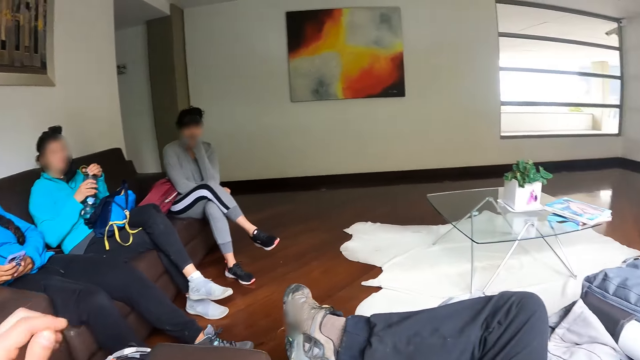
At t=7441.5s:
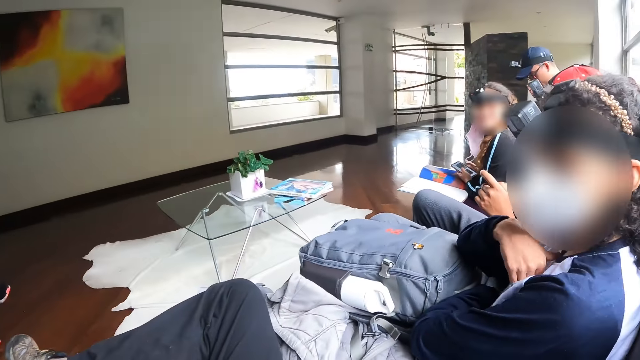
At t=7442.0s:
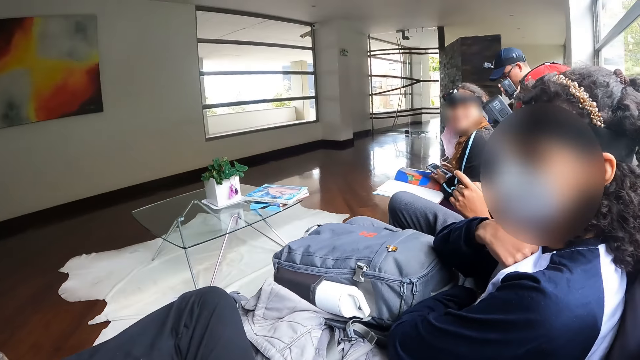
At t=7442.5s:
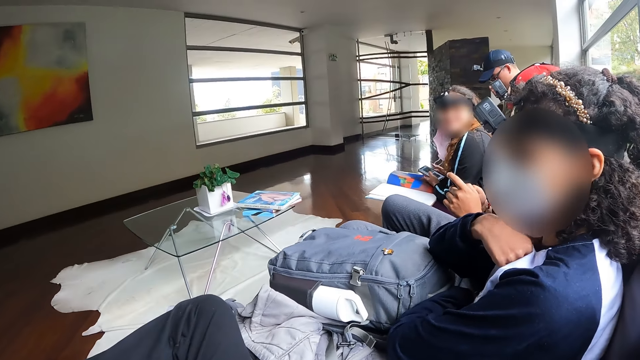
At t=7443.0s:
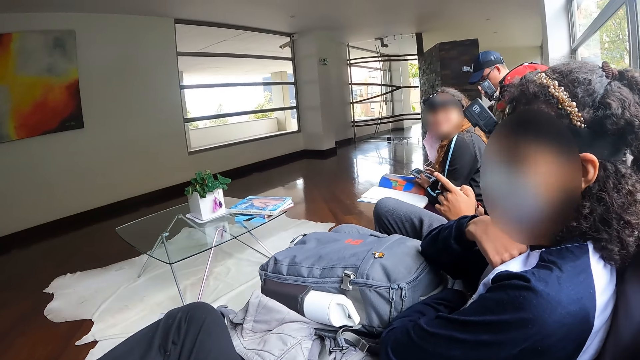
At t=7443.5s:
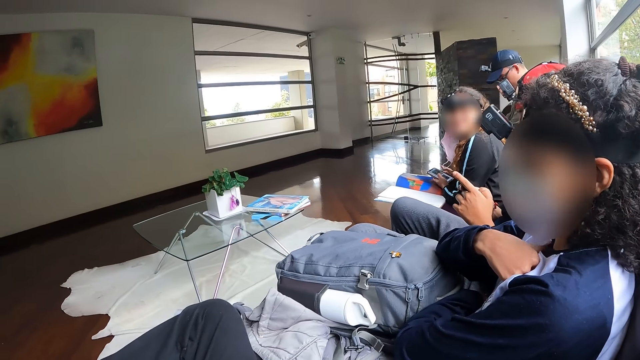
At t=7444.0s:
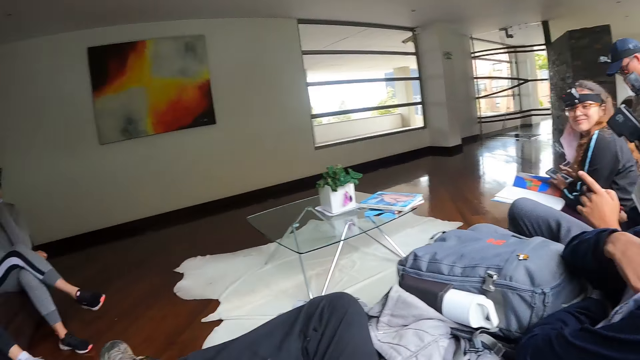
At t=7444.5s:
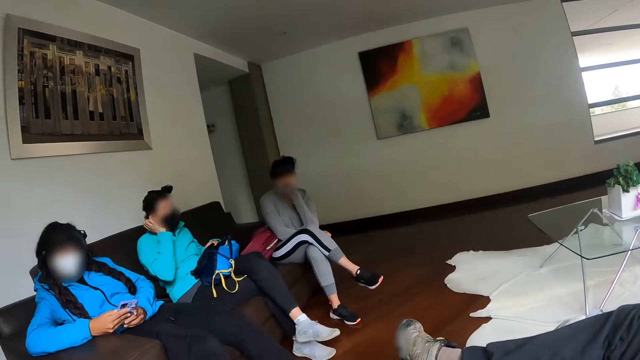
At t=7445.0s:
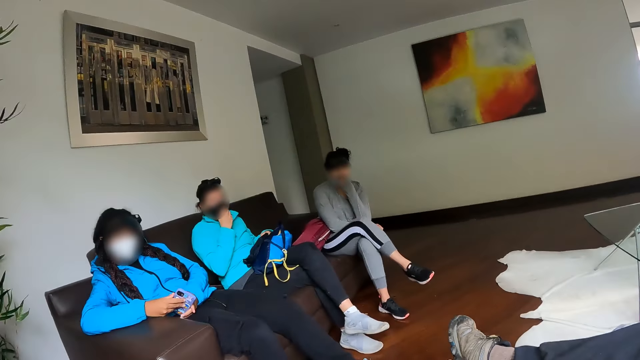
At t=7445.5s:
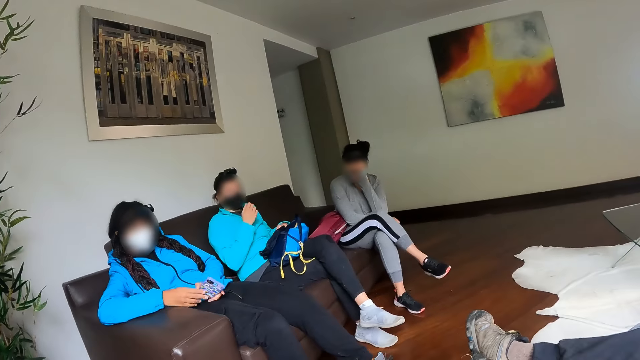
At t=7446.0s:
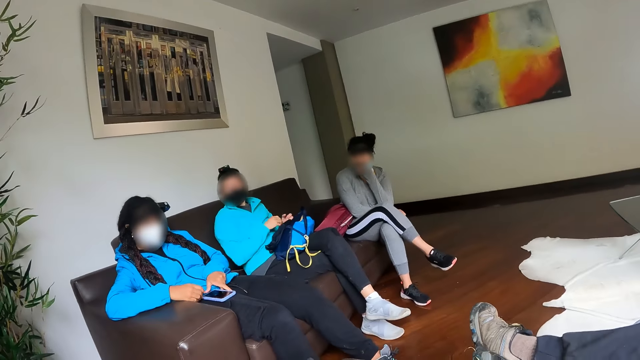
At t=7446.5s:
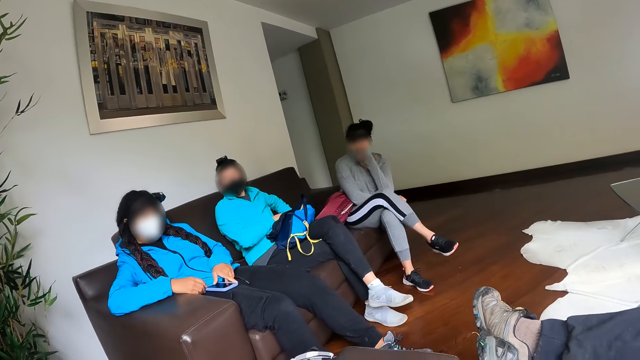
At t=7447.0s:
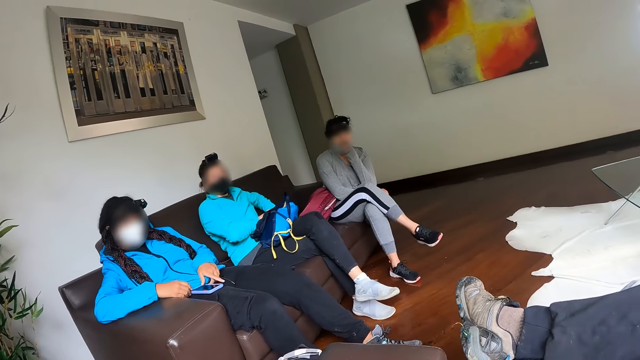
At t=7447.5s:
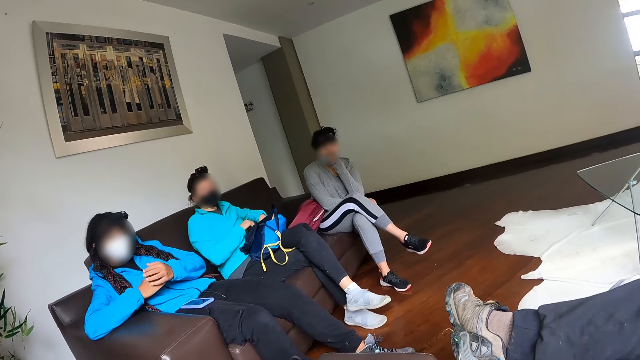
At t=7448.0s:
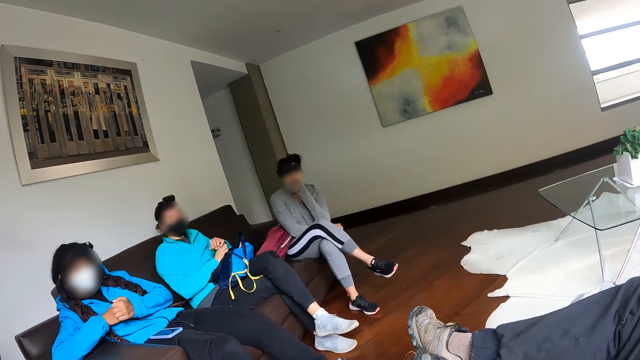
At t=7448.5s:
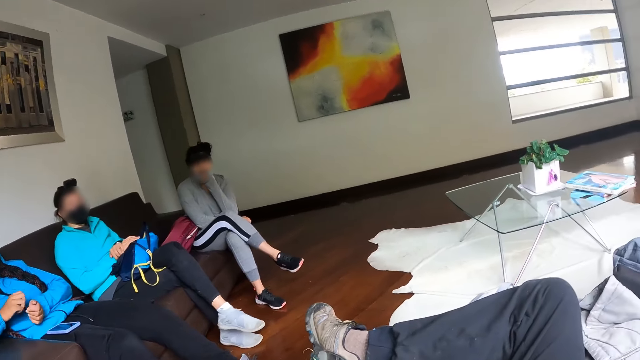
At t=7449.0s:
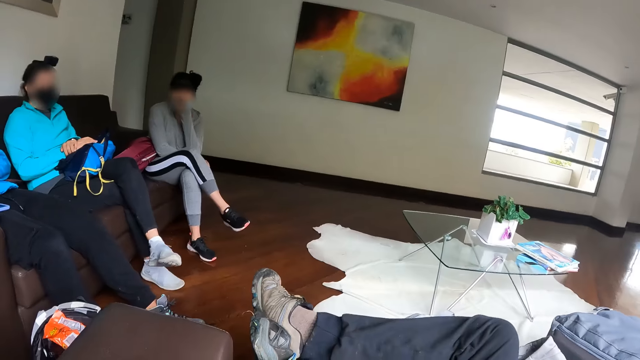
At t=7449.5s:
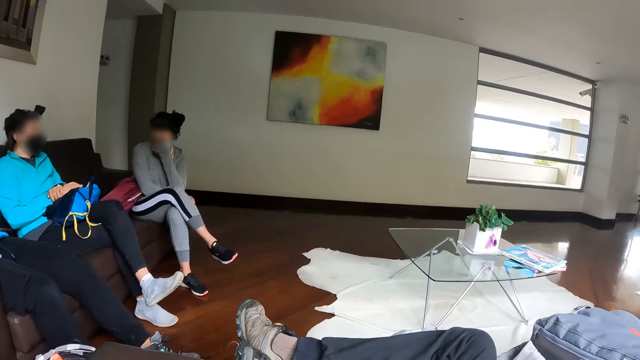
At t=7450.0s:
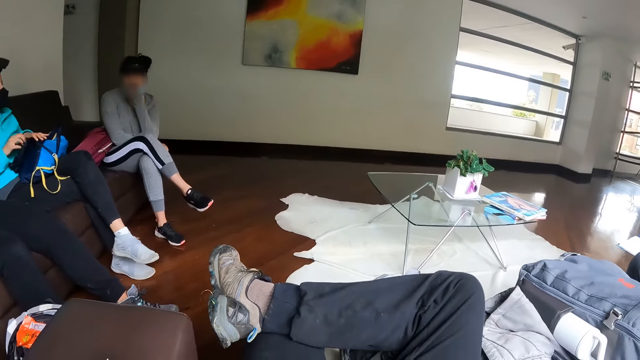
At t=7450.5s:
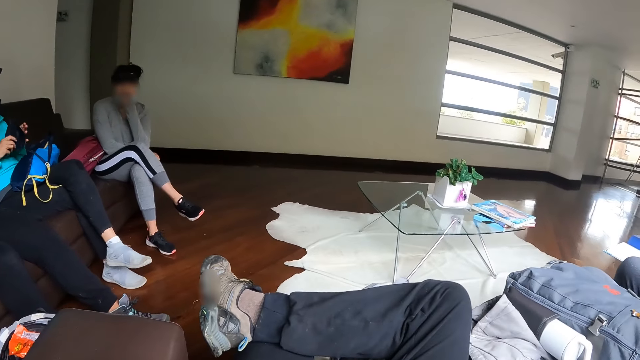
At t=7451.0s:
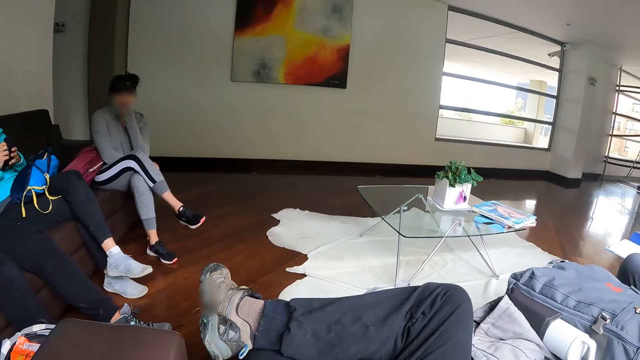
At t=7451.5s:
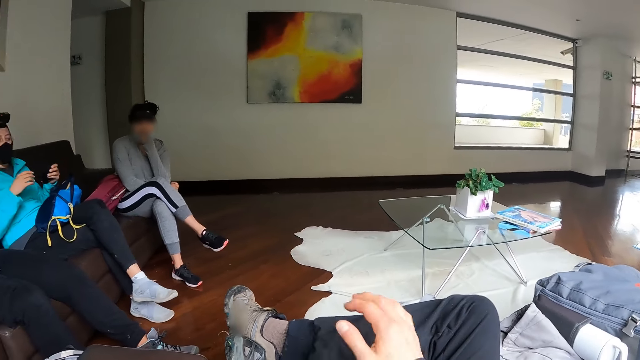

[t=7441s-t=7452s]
The camera wearer puts his left hand down. He looks to his right. He looks to his left. A woman drops the phone on her leg with her left hand. The camera wearer nods his head. Another woman picks up a cloth from her body with her hands.

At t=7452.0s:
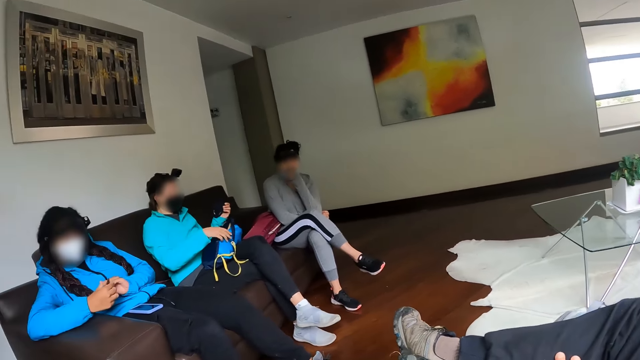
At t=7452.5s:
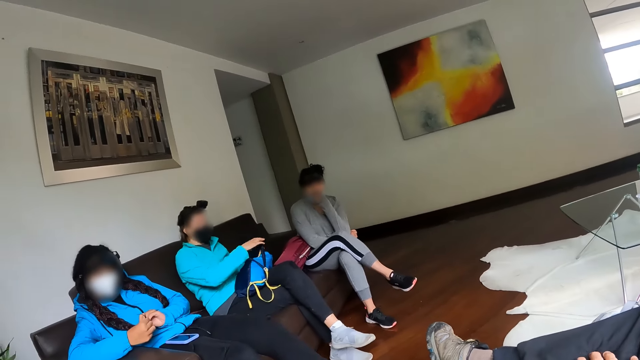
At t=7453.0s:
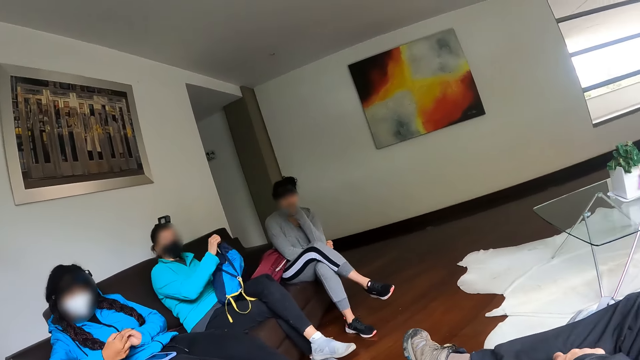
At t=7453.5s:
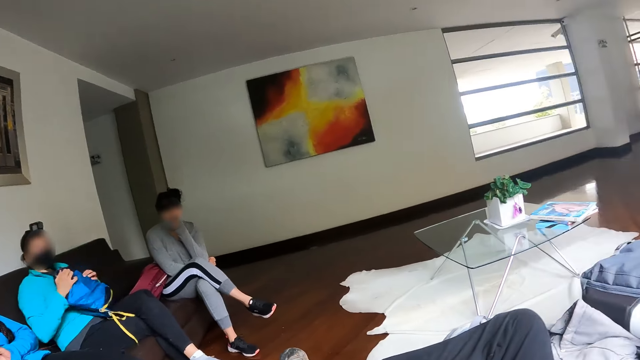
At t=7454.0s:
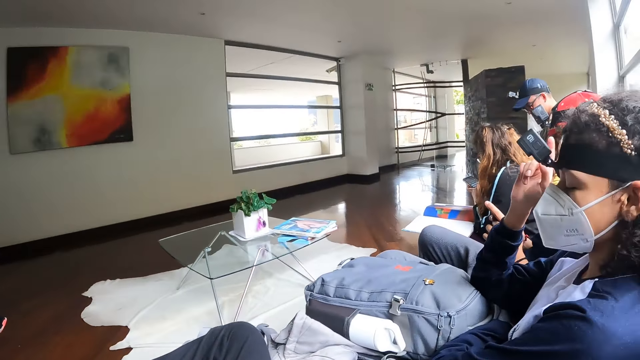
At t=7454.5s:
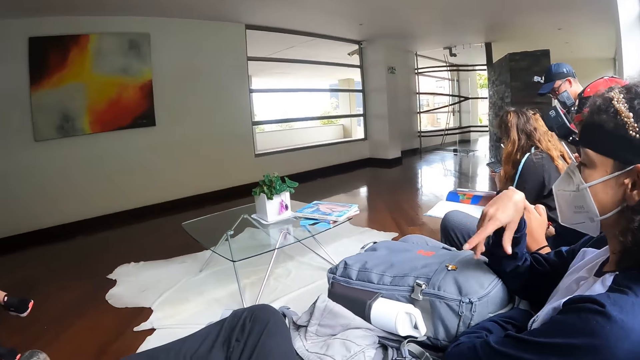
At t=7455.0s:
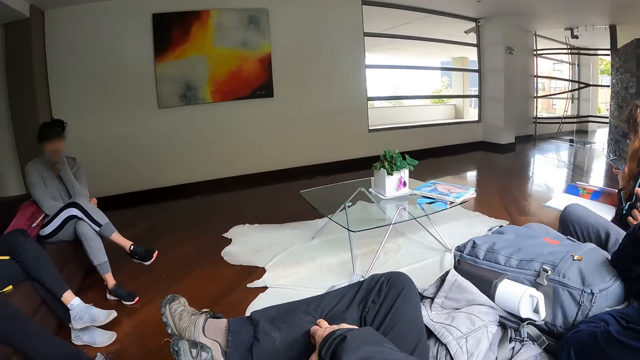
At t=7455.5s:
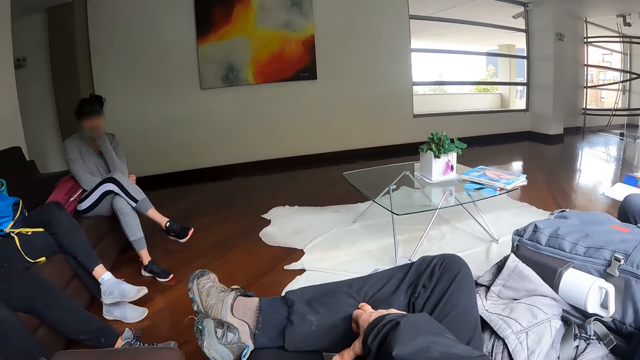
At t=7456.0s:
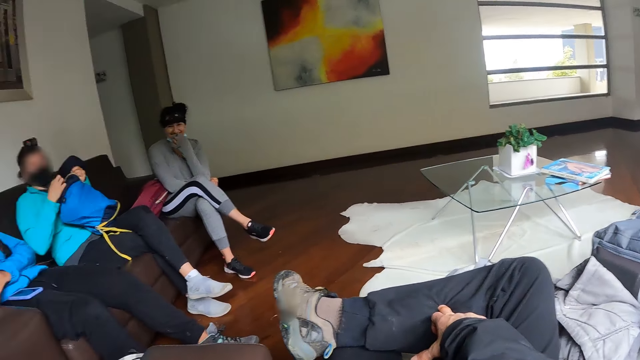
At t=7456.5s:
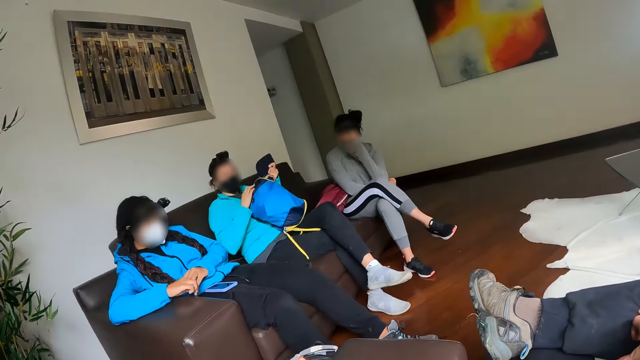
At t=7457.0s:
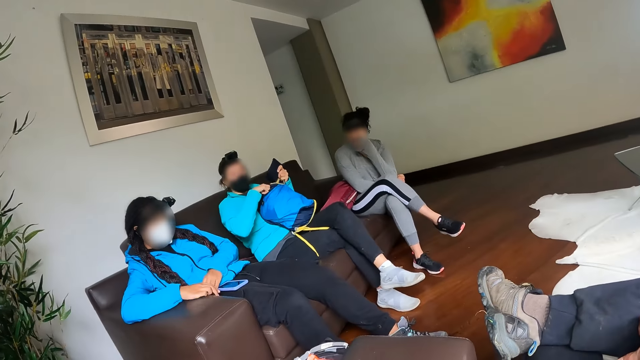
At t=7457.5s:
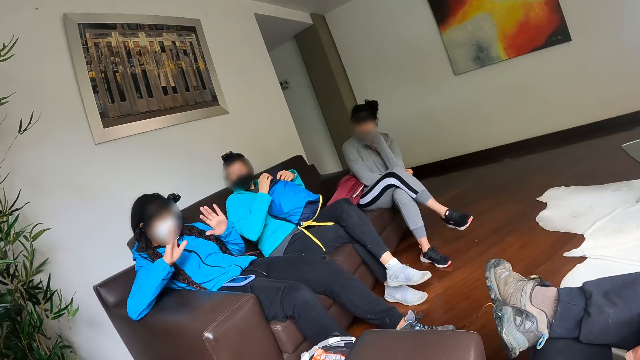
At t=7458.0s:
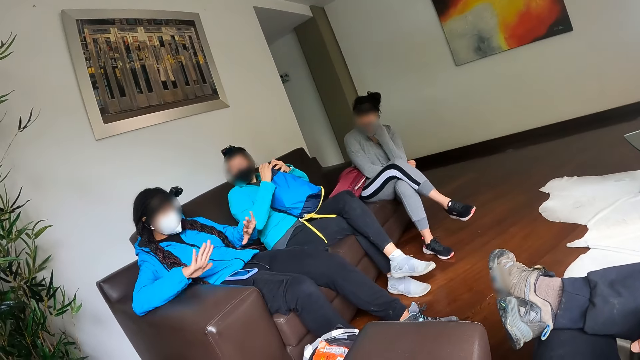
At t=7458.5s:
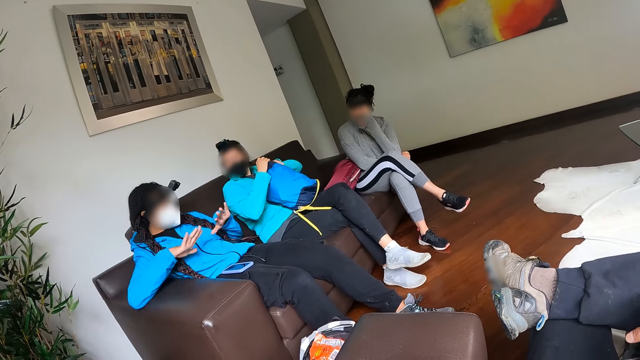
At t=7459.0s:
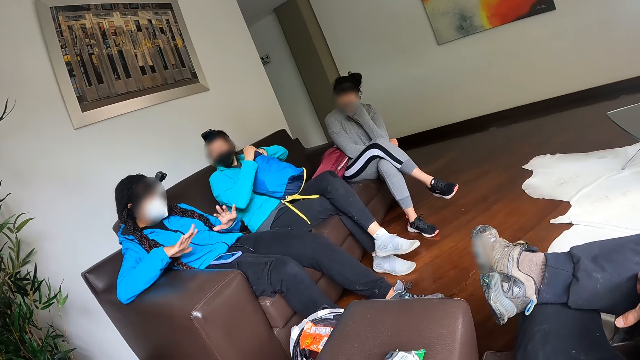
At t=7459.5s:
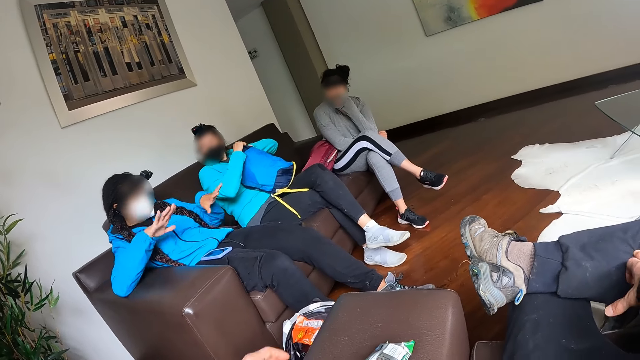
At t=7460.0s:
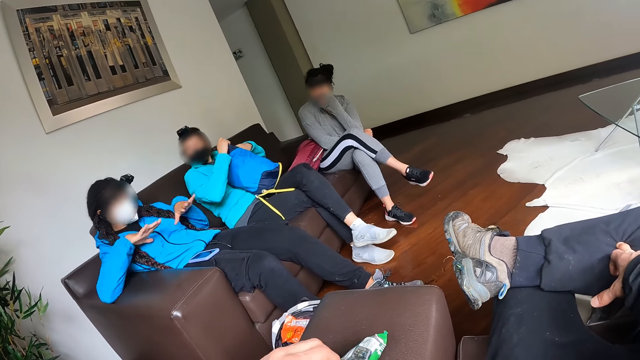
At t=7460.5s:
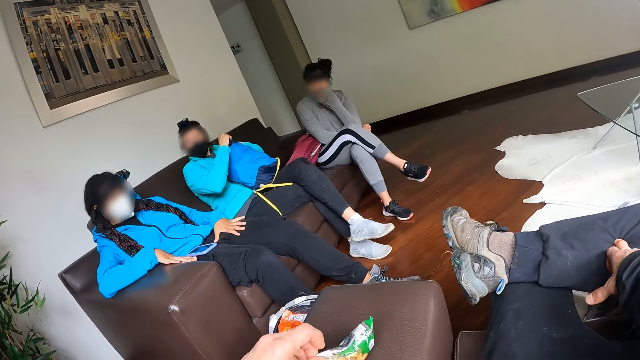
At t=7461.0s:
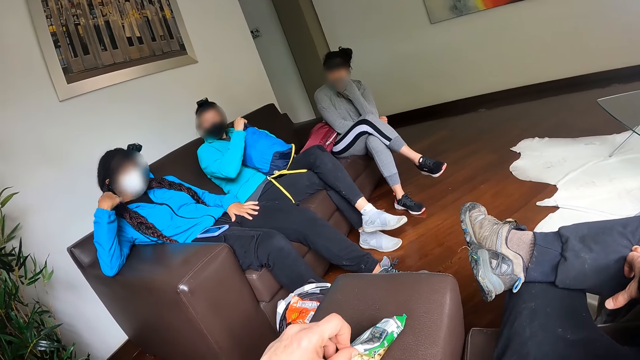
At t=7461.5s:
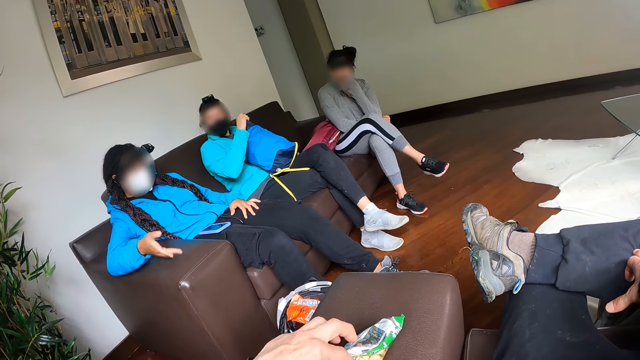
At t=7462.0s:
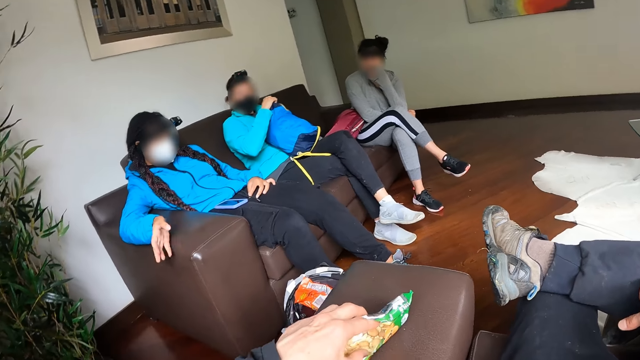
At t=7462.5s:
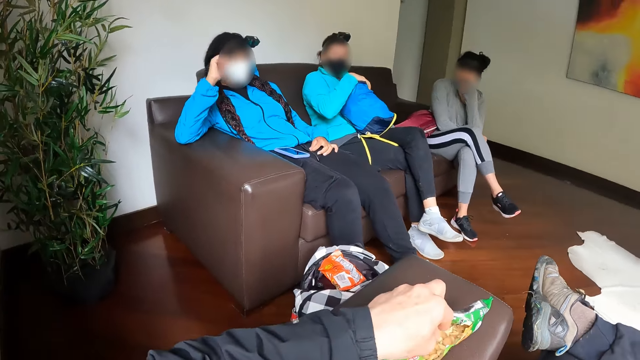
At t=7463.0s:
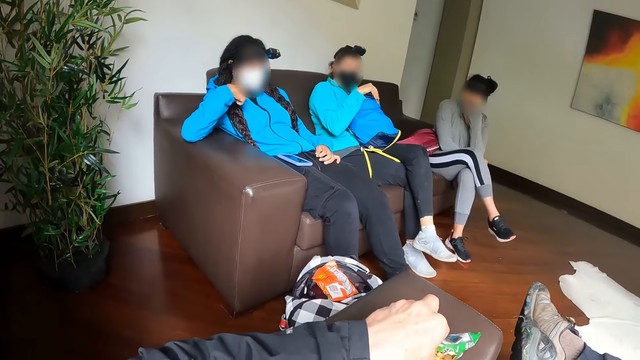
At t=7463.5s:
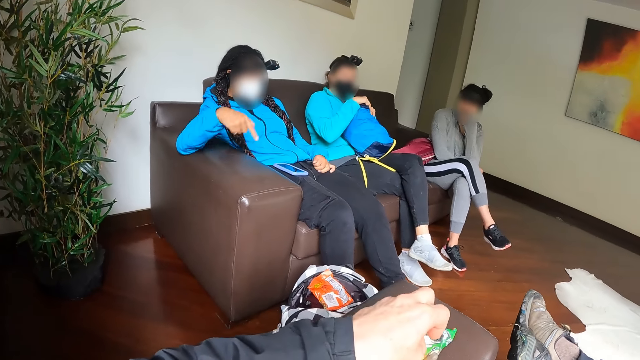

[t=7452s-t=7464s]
The camera wearer puts his right hand on the leg. A woman moves the bag with her right hand. The camera wearer looks to his left. He looks to his right. He looks down. He looks to his left. The woman opens the bag with her right hand. Another woman interacts with the first woman, a third woman and the camera wearer. The first woman puts the cloth into the bag with her left hand. The camera wearer holds the pack of peanuts with his left hand. He touches the packet of nuts with his left hand. He dips his left hand into the pack of peanuts.
